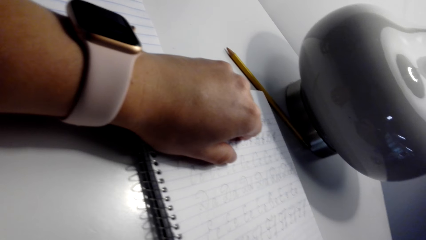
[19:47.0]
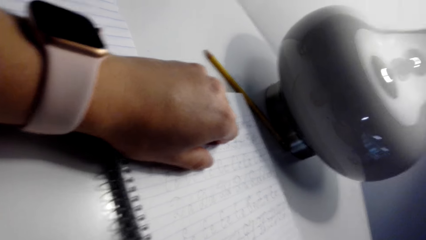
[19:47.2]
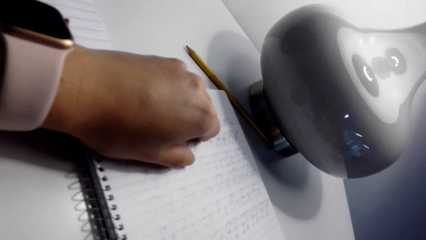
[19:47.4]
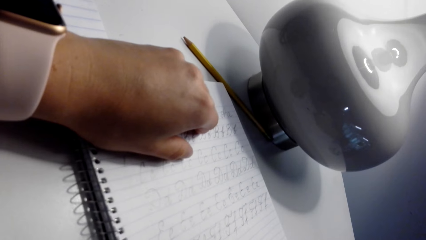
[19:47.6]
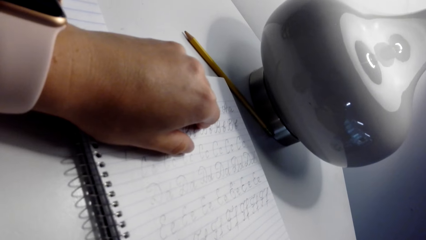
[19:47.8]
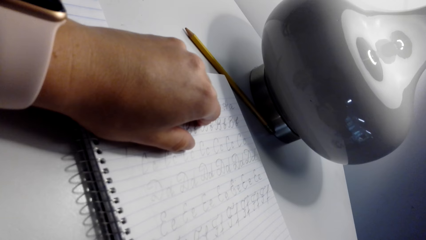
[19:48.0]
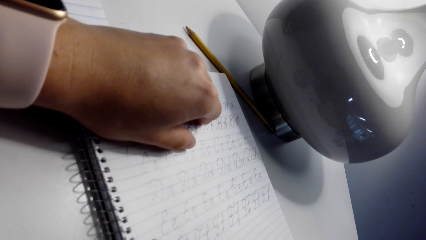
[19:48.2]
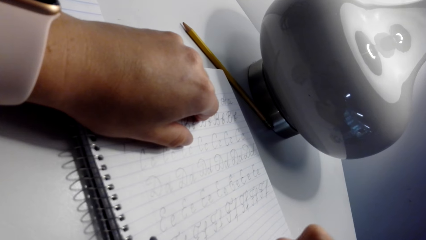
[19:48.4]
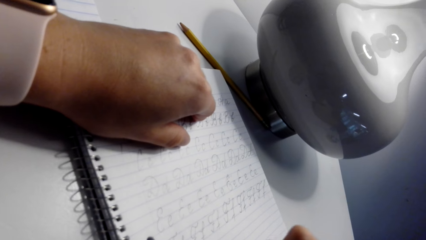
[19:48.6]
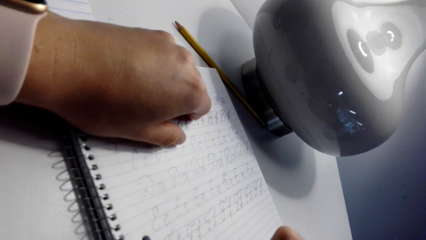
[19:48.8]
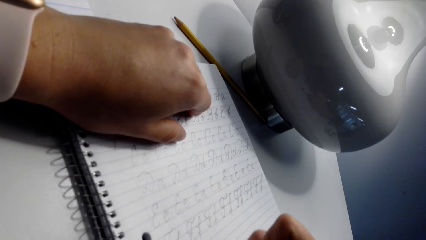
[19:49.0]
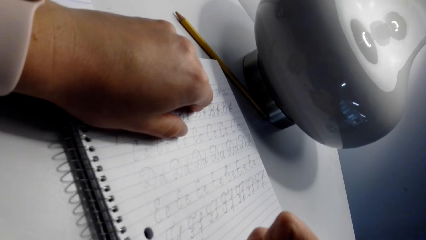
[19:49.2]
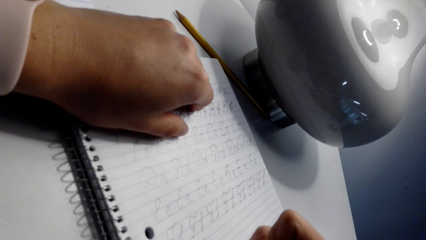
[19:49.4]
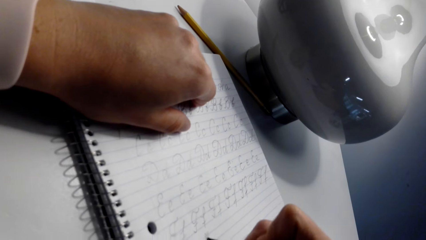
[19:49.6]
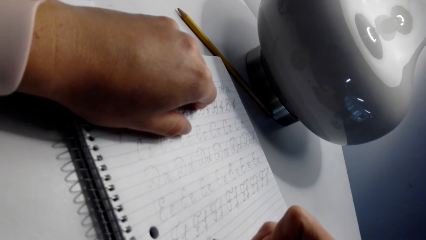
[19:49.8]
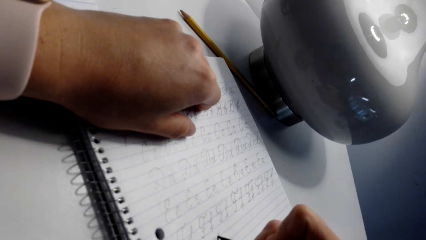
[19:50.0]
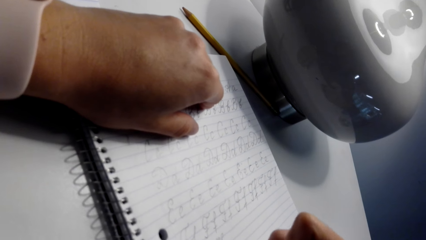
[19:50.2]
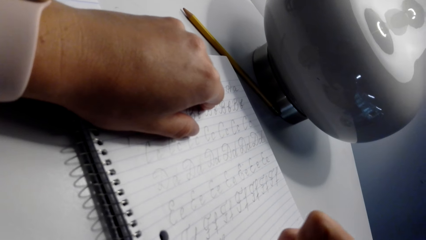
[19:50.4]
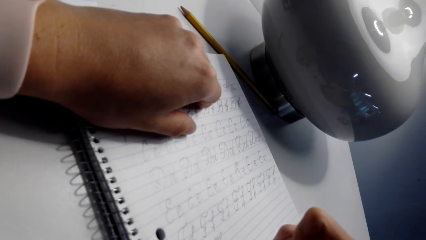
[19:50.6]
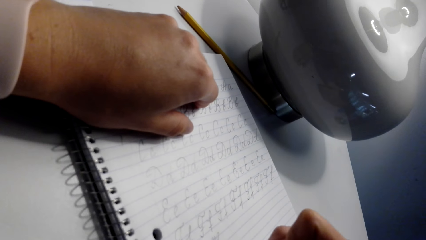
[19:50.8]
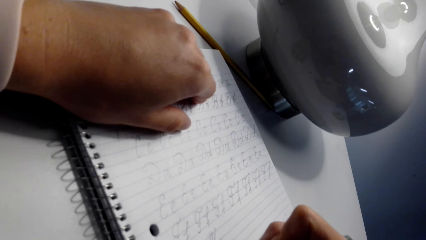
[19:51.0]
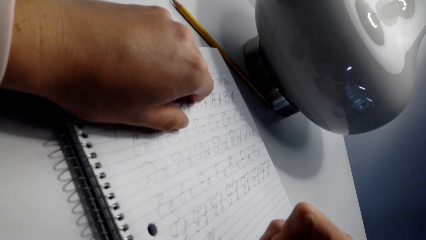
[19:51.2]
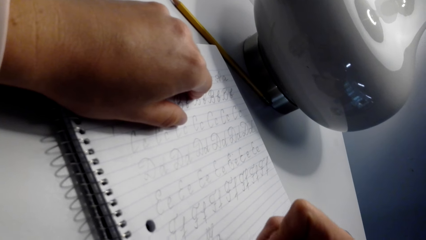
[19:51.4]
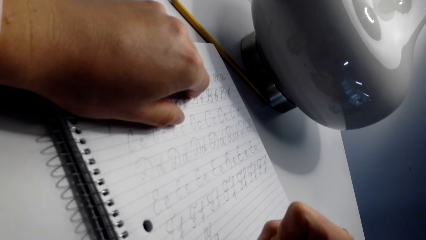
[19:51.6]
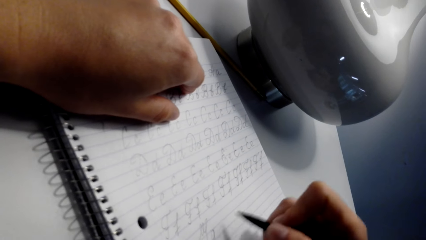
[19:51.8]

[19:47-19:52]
The camera wearer writes on the notebook with a pen. They talk with the person.

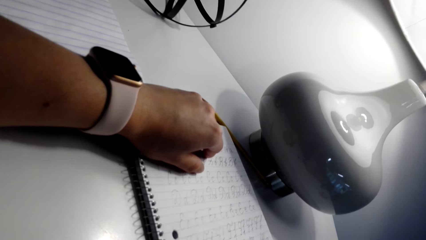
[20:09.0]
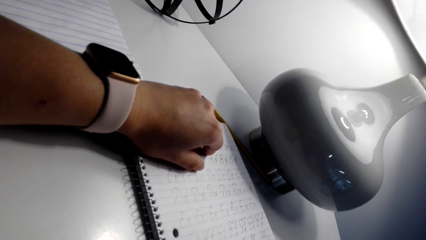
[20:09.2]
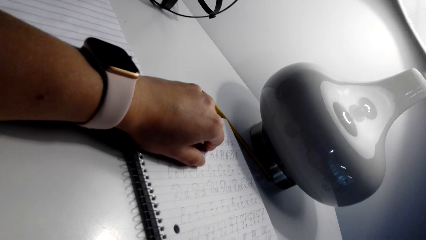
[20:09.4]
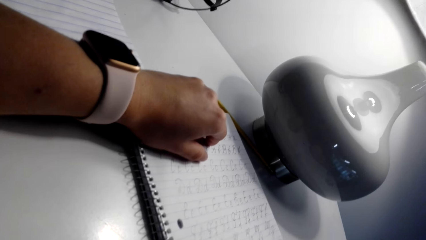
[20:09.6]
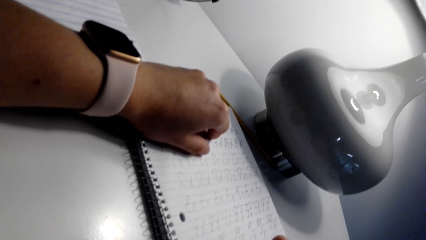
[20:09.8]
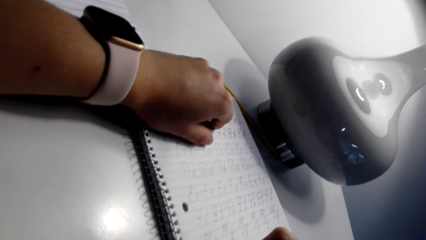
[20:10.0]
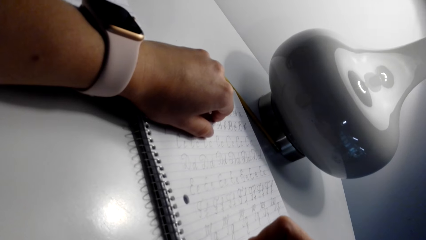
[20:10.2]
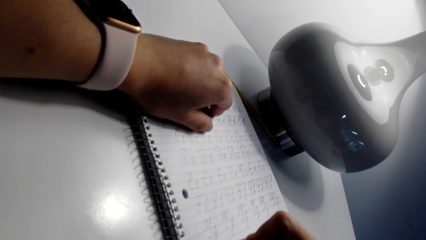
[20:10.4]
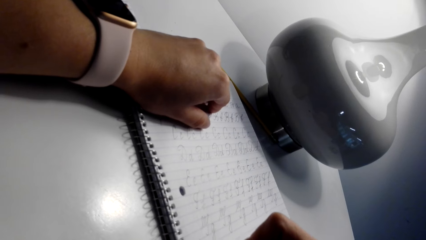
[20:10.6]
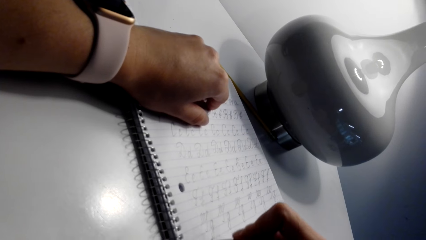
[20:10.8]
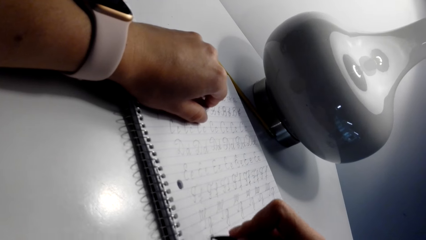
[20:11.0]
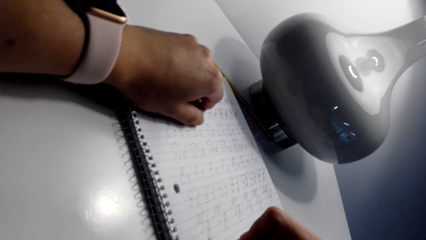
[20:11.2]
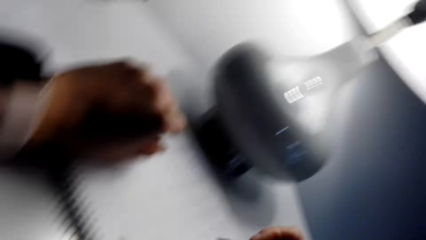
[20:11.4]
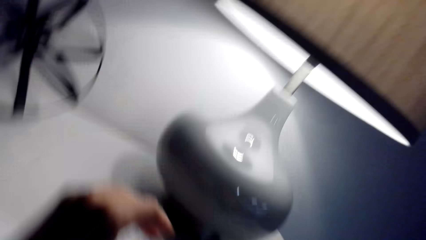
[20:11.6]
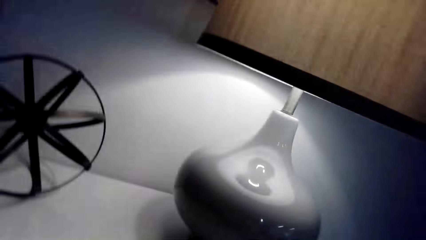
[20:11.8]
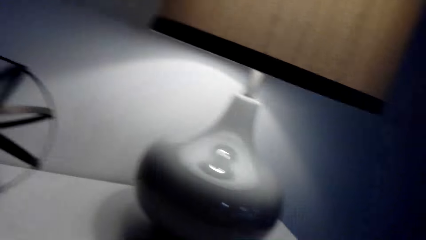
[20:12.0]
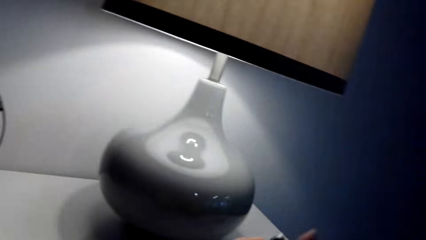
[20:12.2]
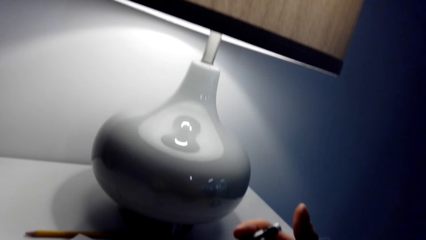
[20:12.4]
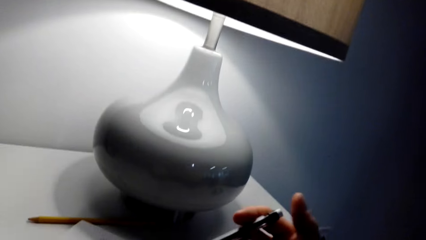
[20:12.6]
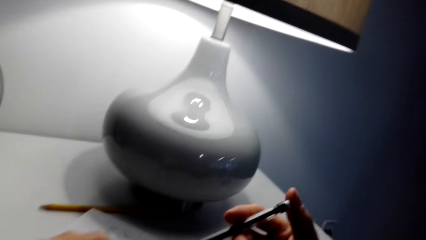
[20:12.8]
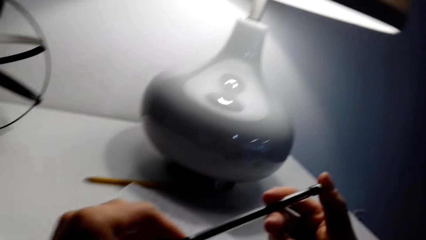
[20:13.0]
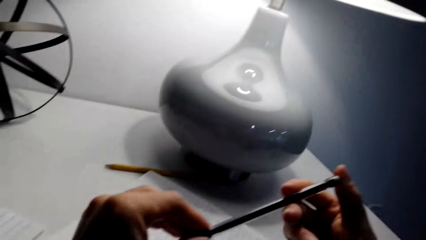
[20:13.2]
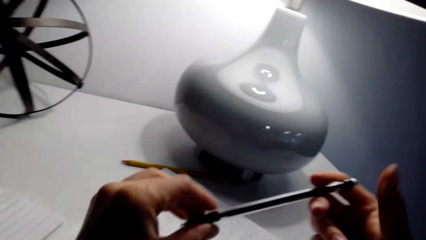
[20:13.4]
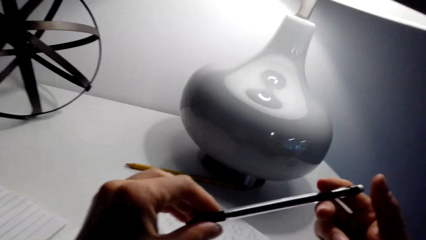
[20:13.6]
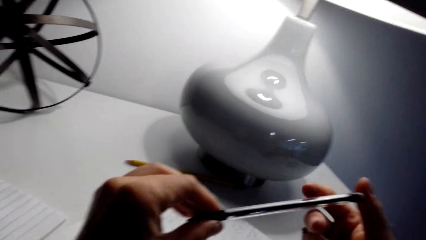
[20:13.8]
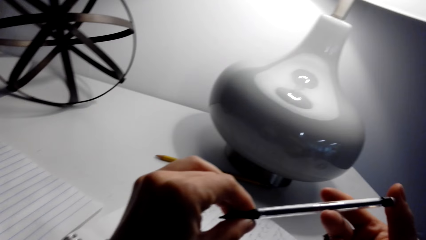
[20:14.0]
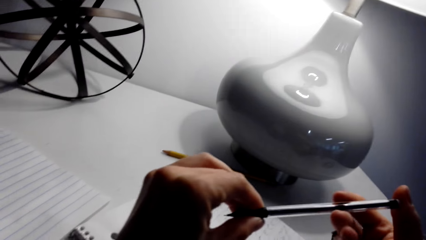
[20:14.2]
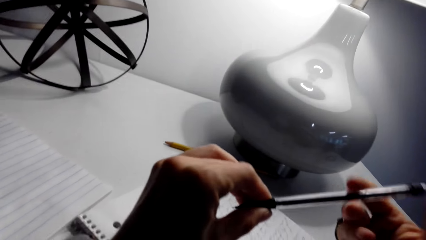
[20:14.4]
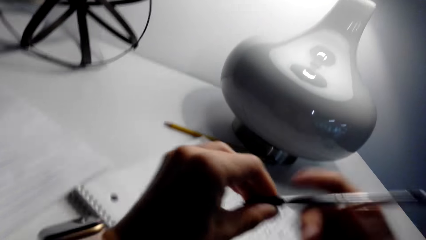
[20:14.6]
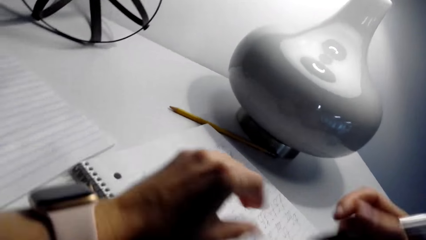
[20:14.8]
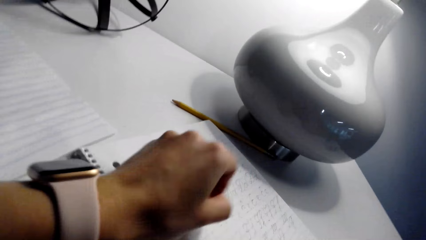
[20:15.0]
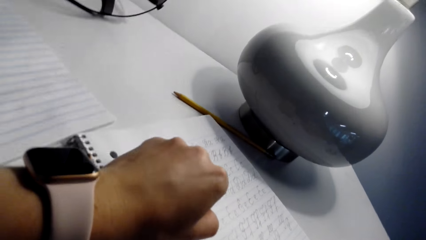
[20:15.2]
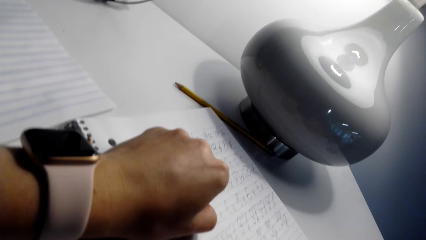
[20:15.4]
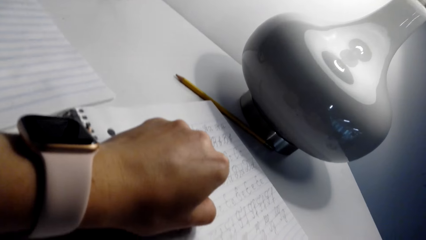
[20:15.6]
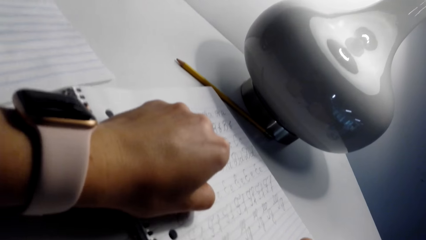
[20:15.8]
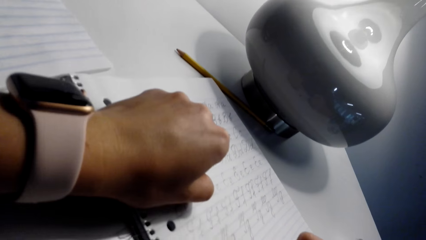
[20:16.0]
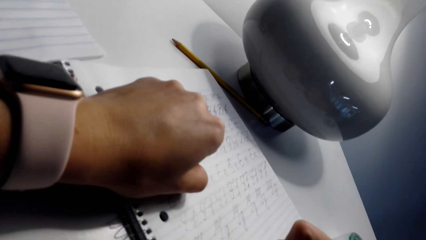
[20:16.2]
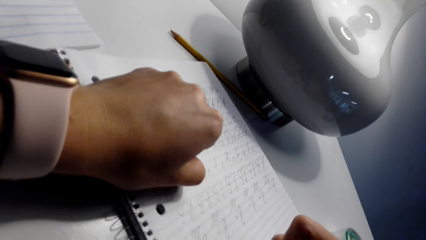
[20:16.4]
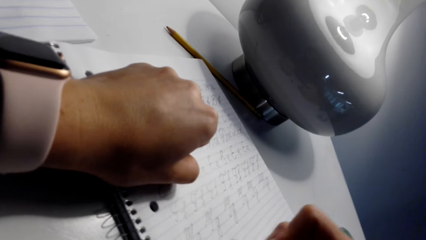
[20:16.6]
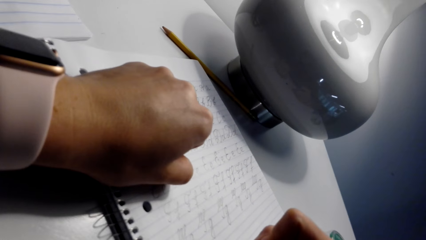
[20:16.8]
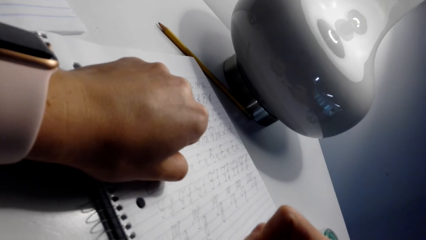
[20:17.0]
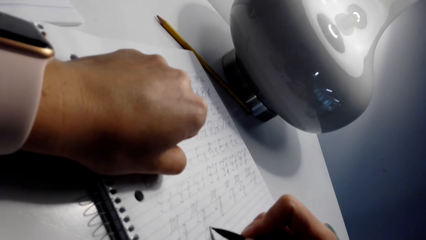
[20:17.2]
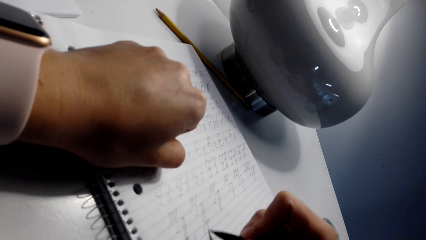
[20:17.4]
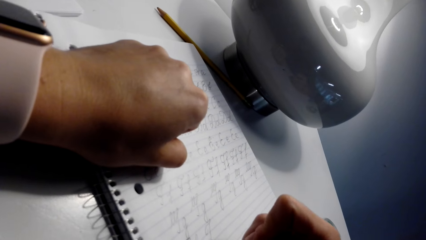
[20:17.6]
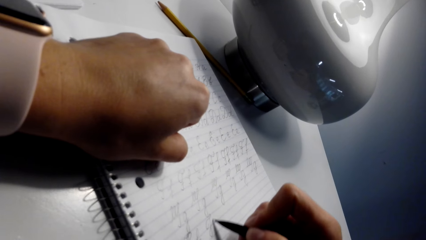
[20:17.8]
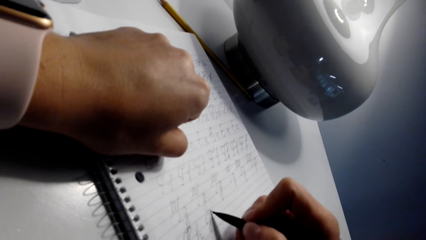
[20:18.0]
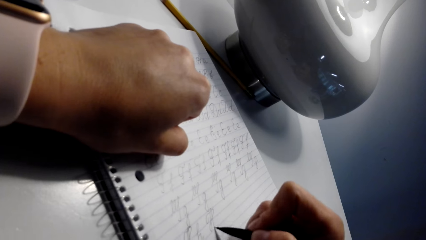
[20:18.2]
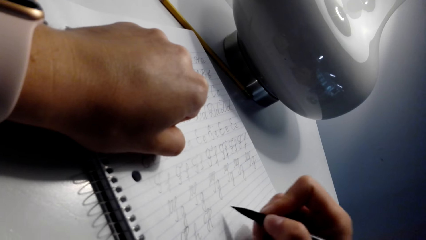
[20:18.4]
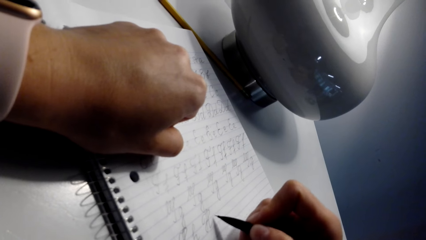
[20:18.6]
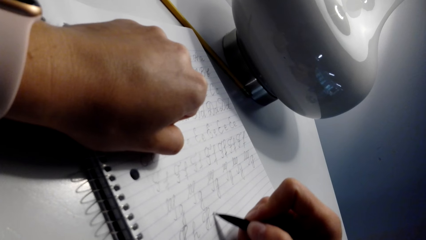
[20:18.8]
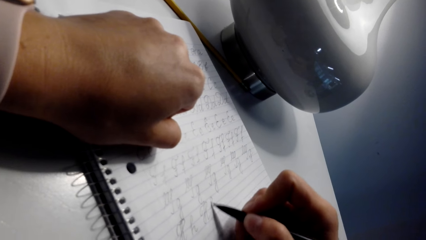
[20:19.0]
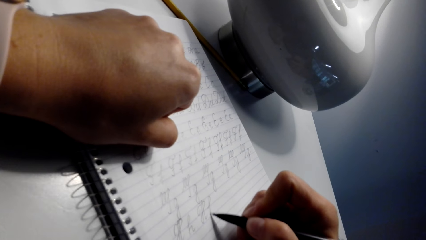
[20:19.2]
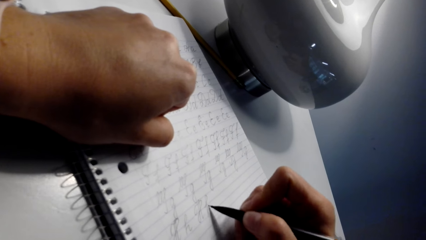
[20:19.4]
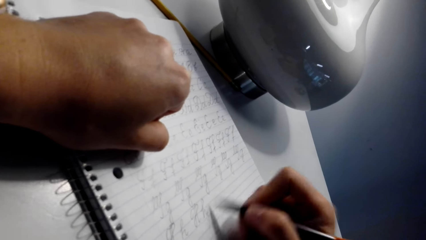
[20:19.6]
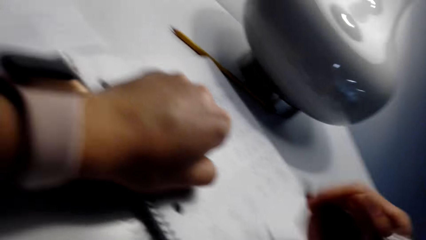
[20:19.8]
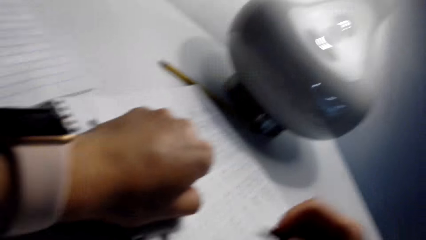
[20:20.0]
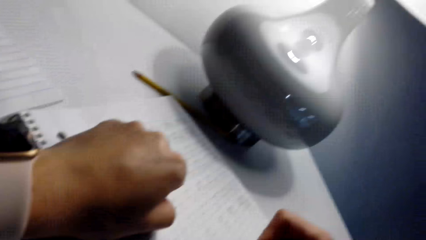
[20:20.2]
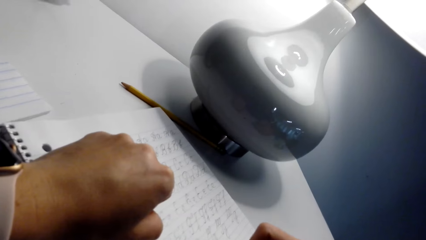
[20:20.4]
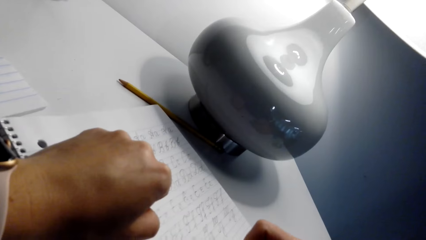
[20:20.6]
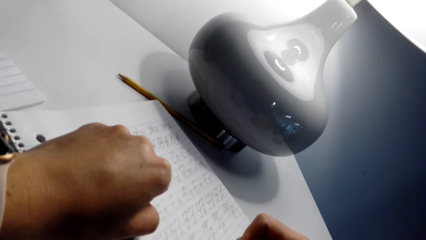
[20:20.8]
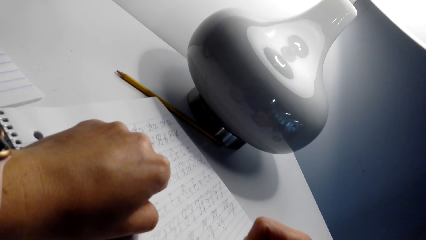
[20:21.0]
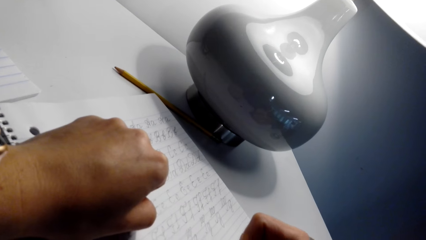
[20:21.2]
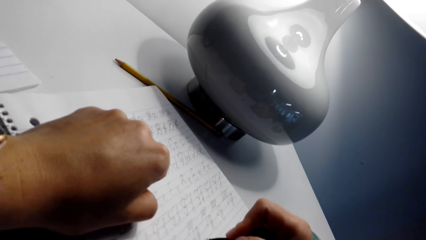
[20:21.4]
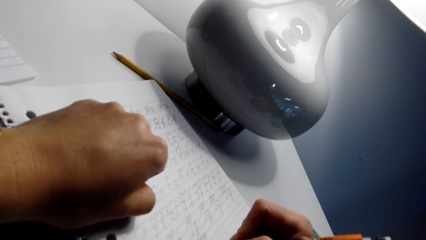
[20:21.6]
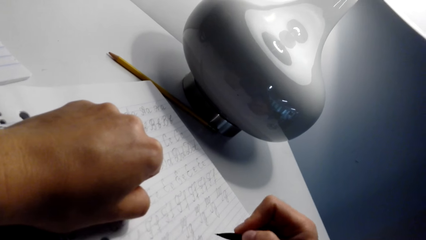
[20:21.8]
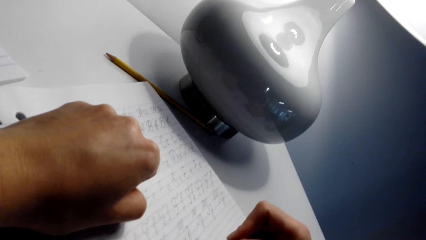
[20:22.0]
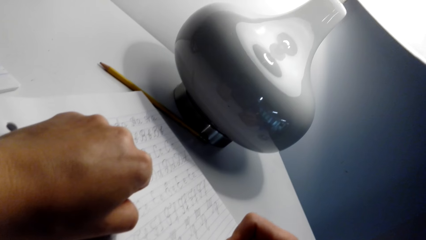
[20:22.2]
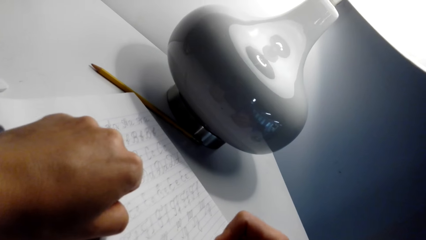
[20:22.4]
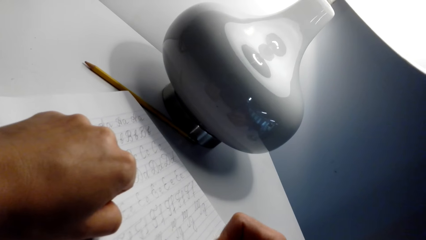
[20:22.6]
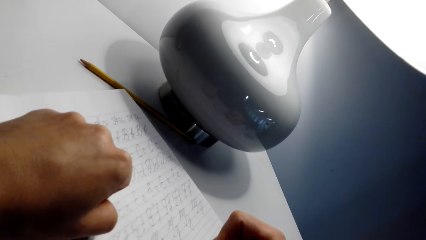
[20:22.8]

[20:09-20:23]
The camera wearer writes on the notebook with a pen. They look around. They look at the pen. They press the pen. They write on the notebook with the pen. They look around. The person talks with the camera wearer. The camera wearer writes on the notebook with the pen.
